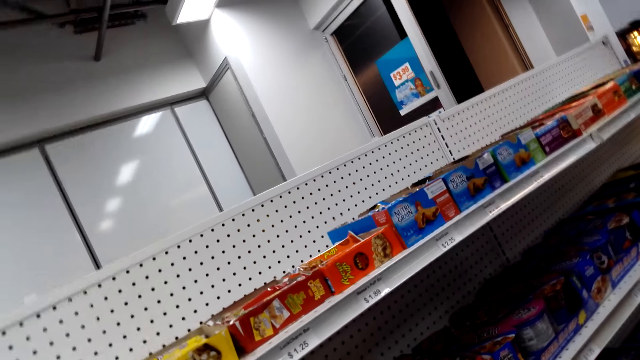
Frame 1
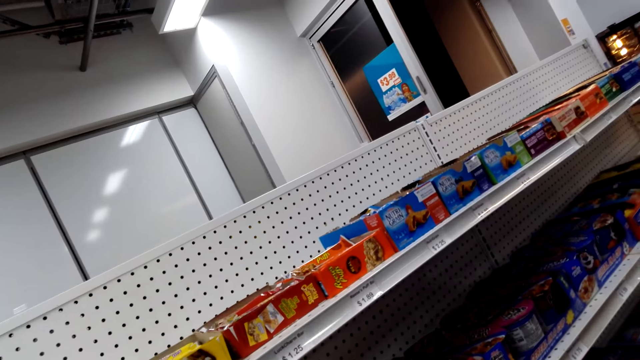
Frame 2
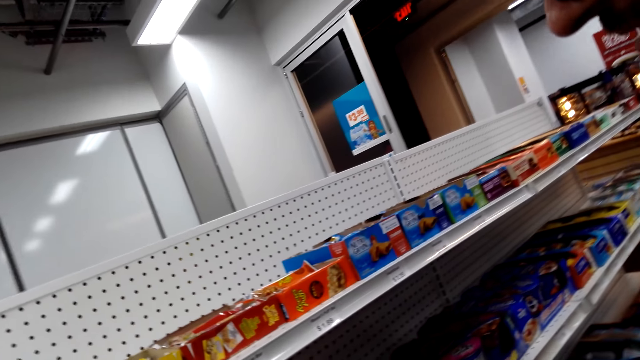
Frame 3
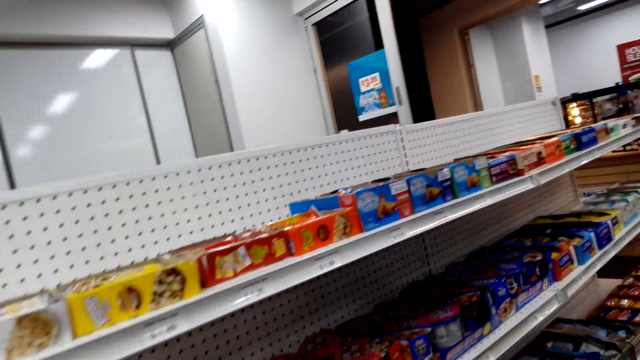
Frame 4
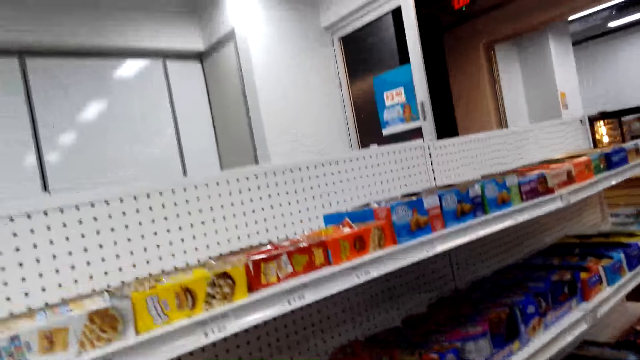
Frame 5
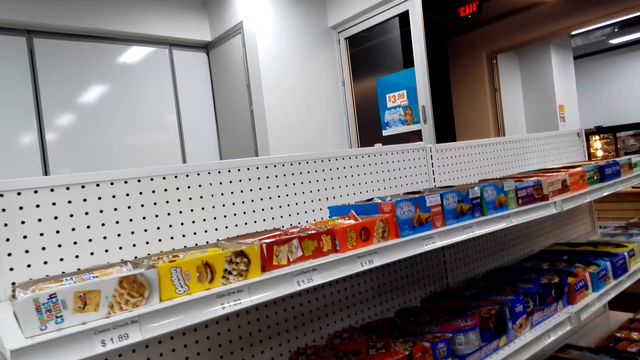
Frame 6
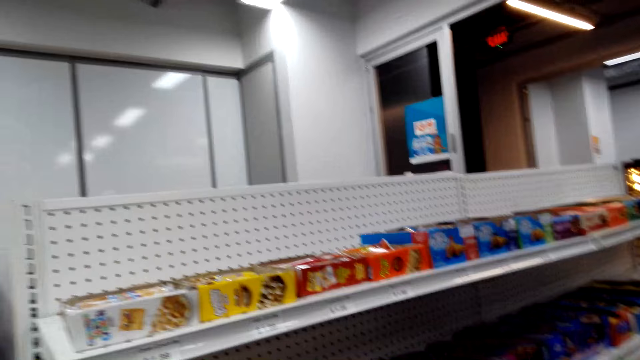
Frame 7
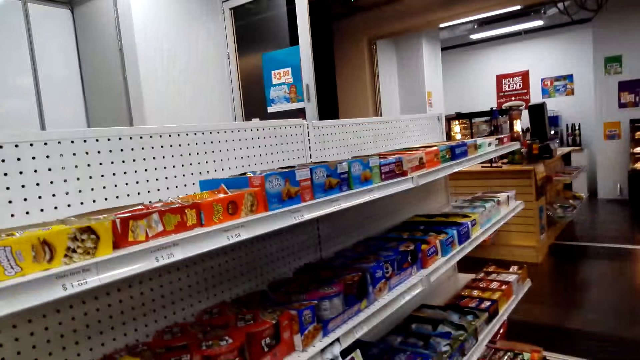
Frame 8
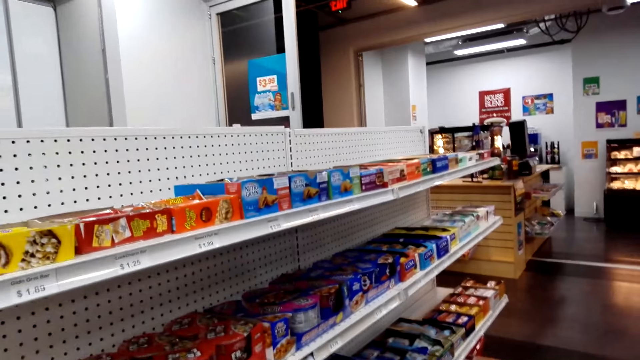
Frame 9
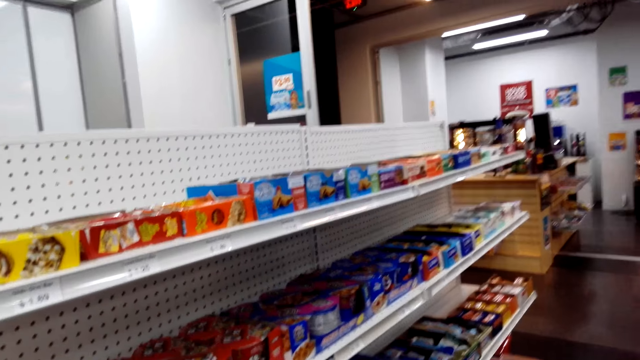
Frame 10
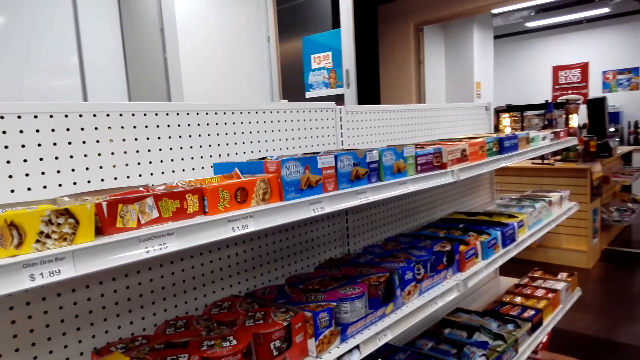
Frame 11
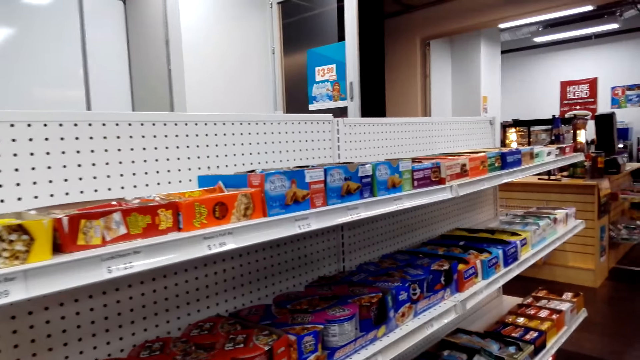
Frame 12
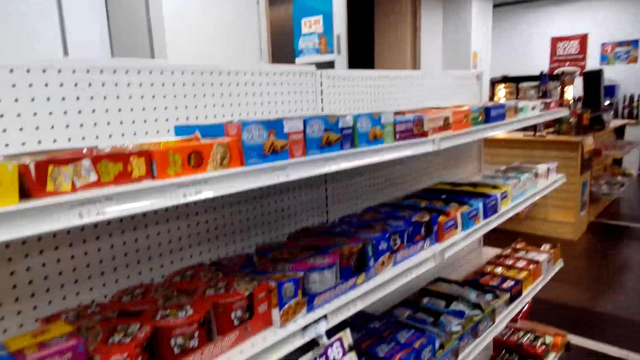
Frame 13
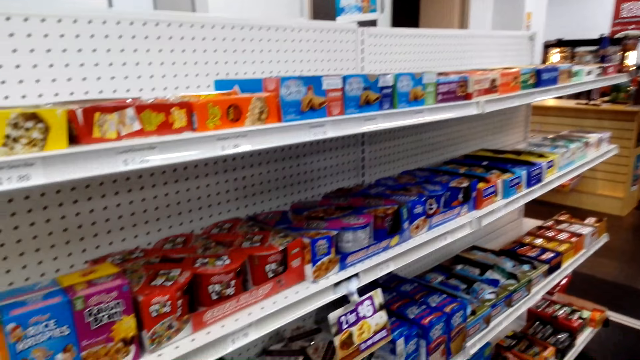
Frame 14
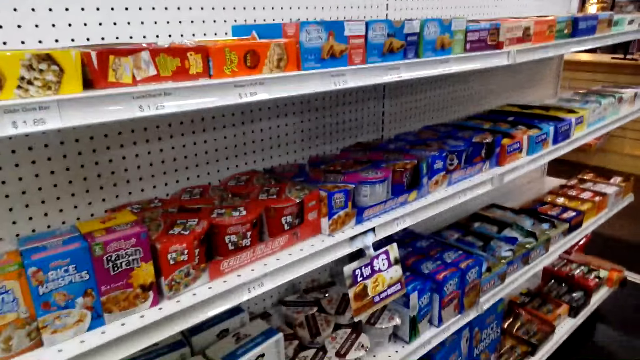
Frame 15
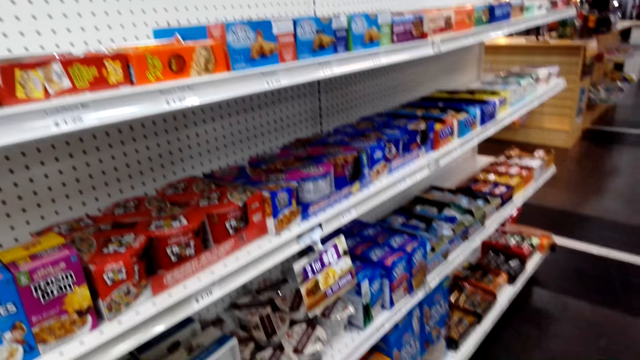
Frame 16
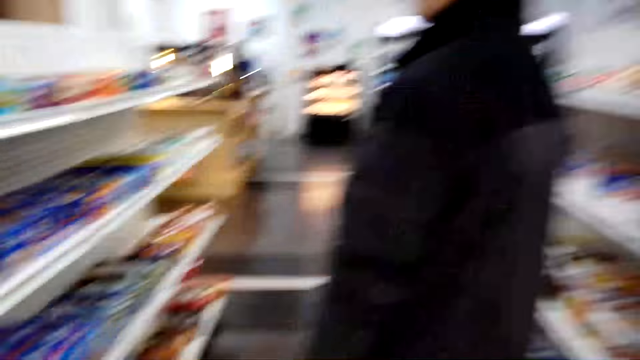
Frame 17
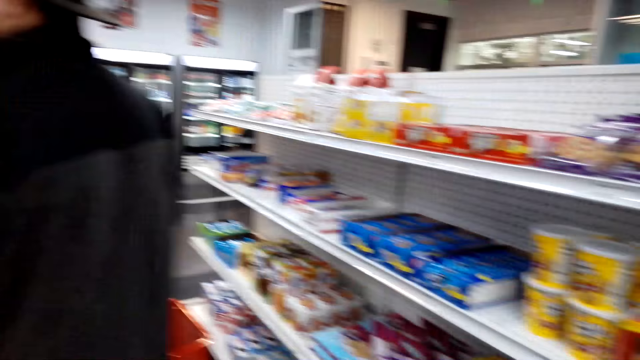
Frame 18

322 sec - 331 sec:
The camera wearer looks around.

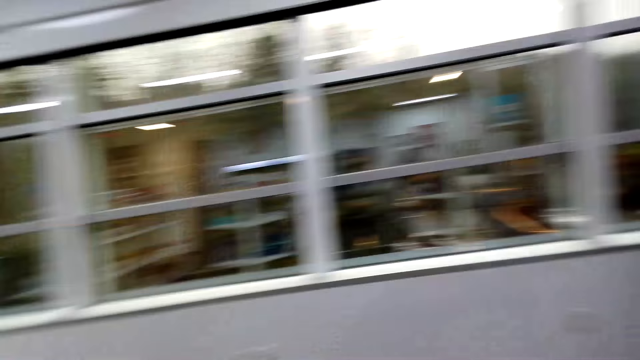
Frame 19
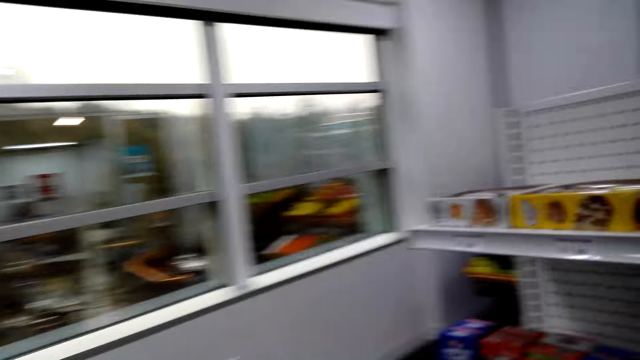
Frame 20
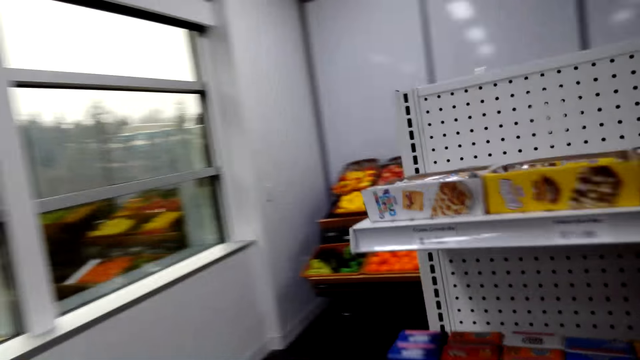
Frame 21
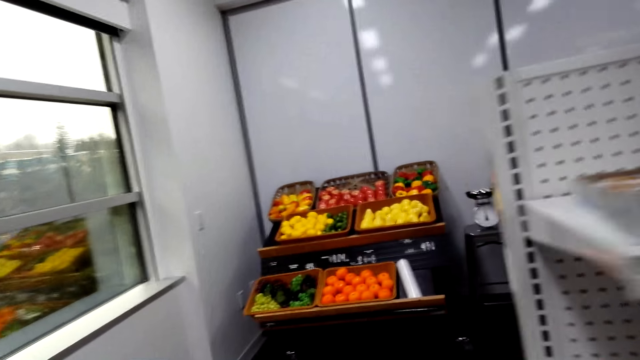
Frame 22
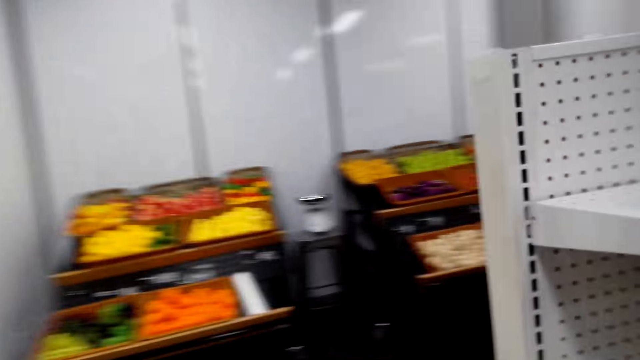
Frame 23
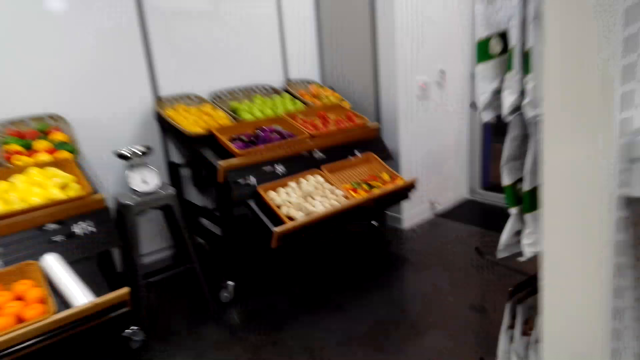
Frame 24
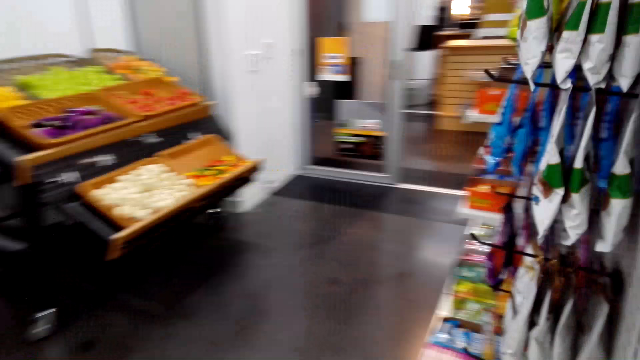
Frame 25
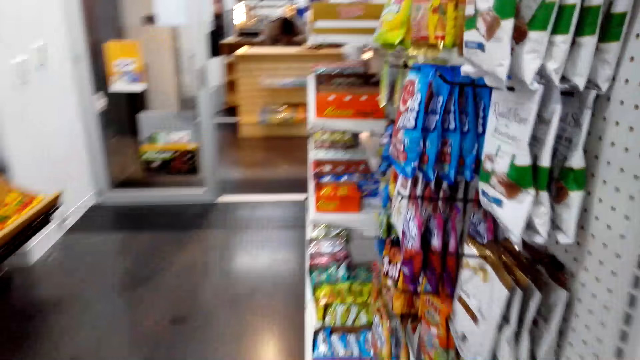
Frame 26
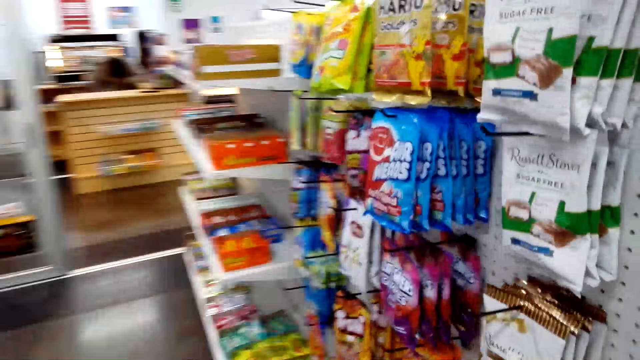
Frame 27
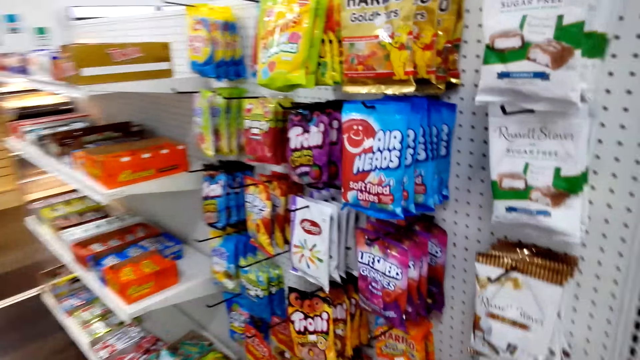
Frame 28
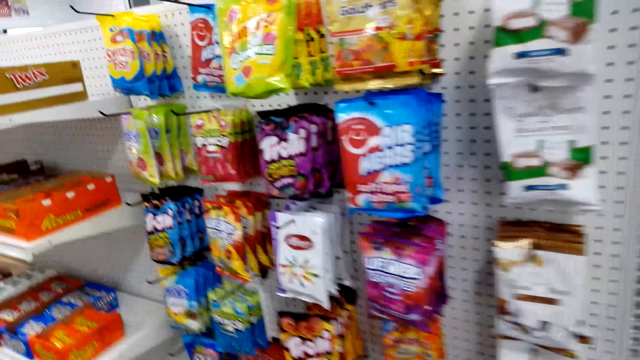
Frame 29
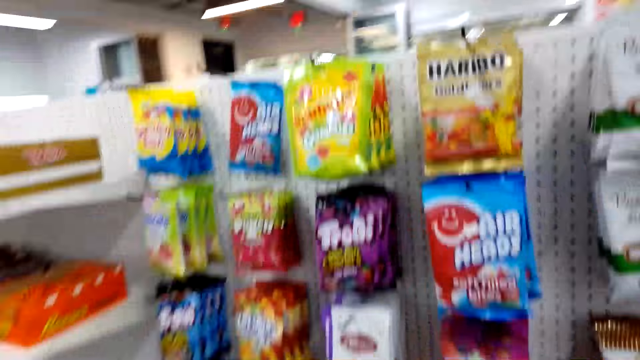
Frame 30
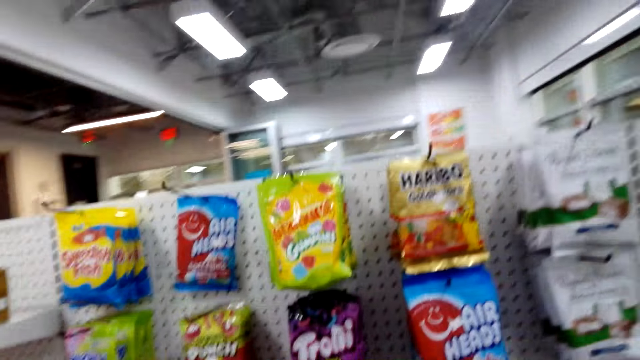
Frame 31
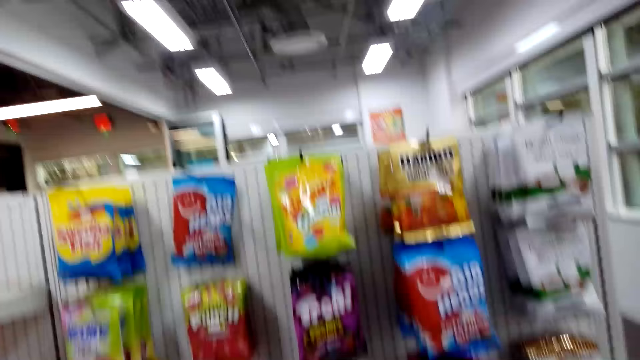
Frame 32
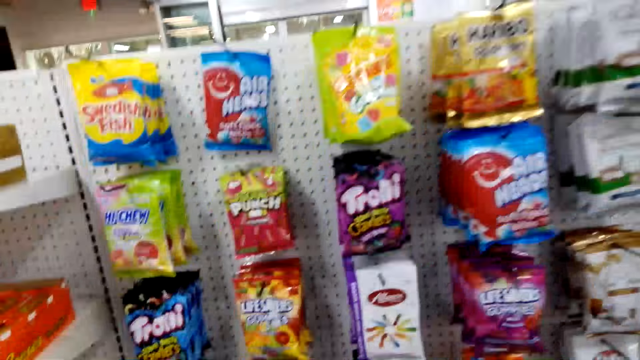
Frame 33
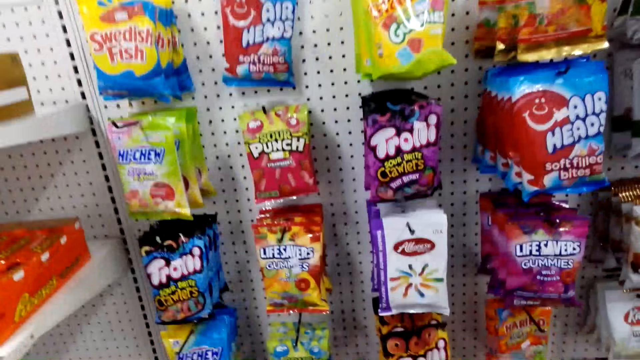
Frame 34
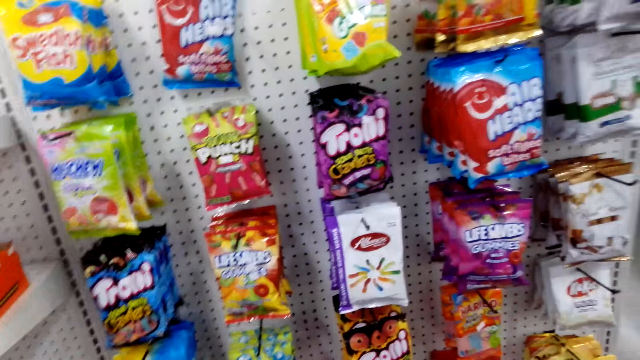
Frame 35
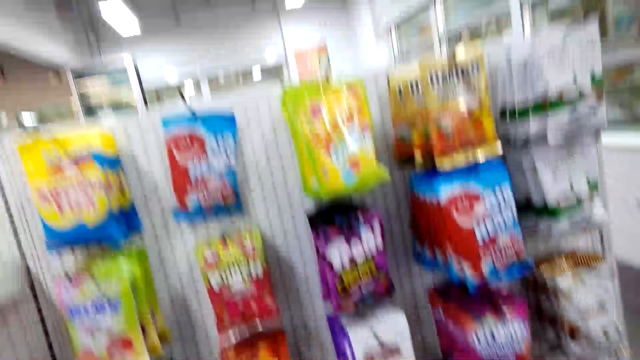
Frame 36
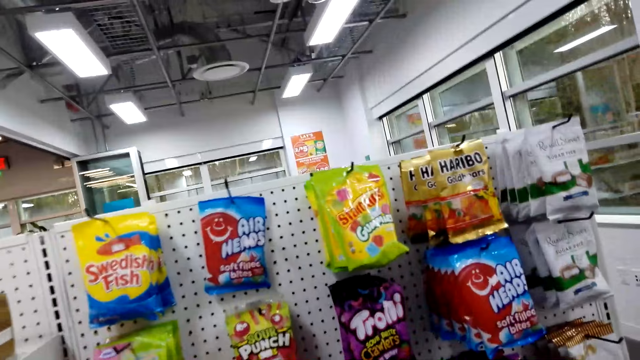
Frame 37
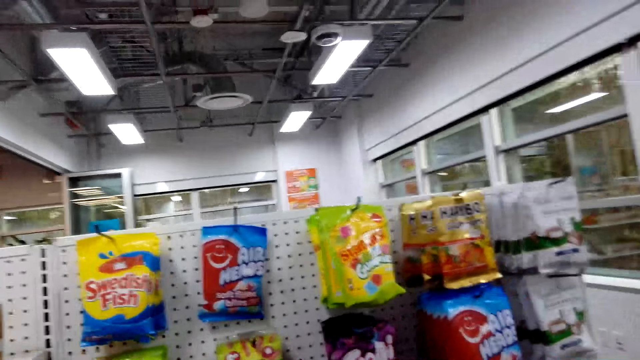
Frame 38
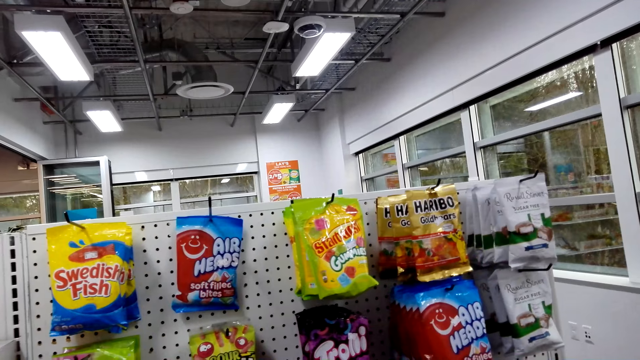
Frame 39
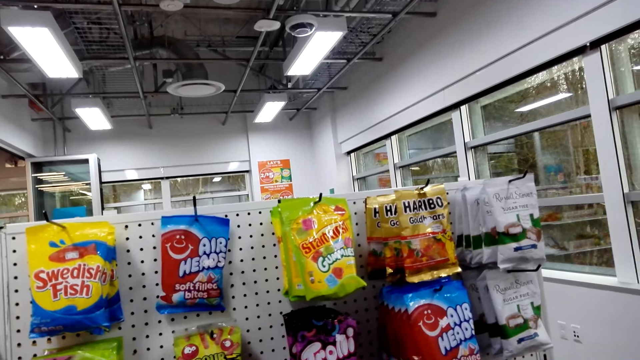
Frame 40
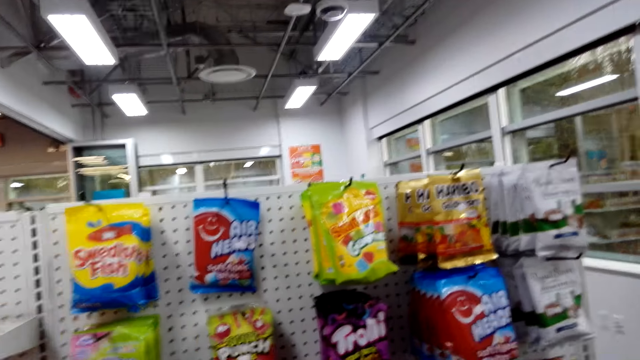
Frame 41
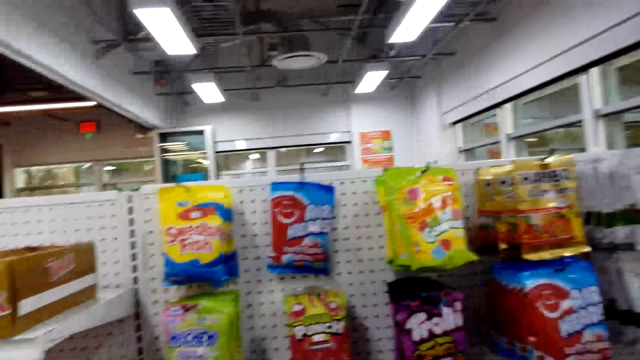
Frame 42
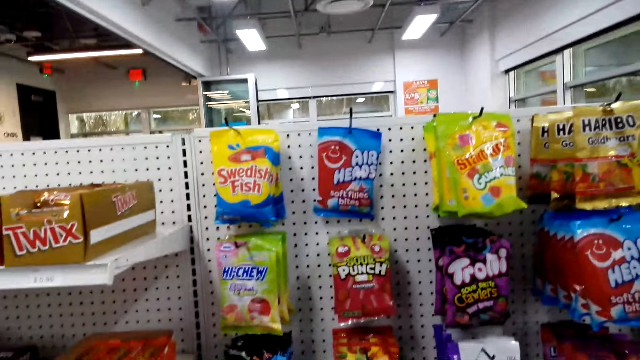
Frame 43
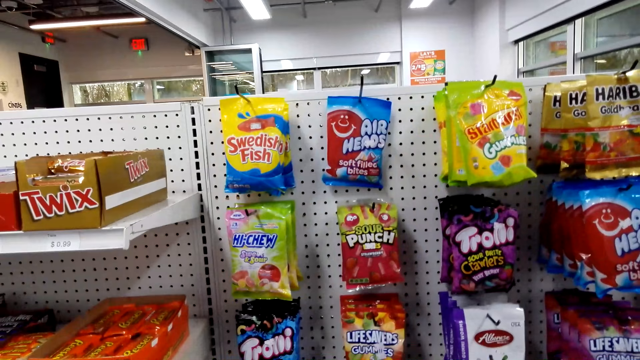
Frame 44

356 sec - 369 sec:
The camera wearer walks around the store.
